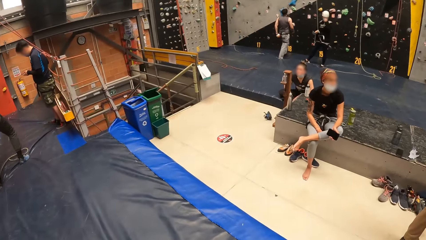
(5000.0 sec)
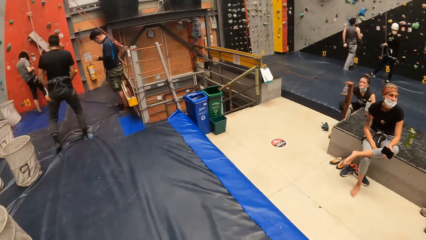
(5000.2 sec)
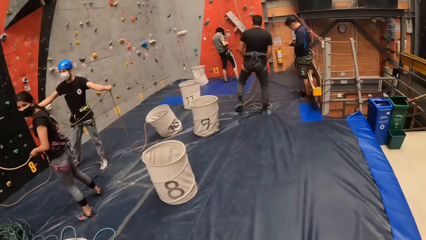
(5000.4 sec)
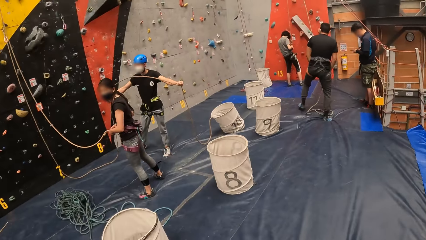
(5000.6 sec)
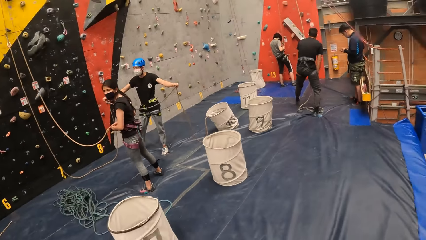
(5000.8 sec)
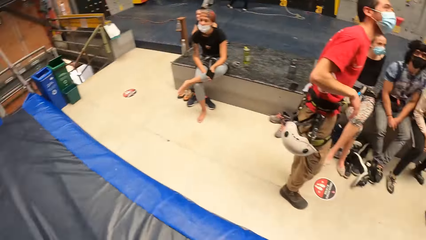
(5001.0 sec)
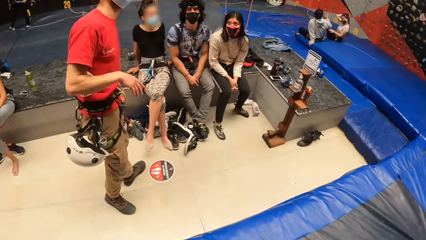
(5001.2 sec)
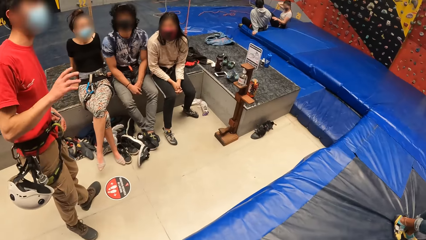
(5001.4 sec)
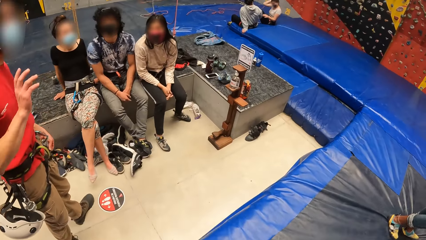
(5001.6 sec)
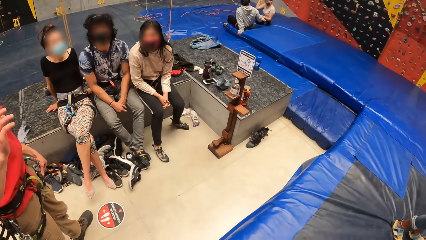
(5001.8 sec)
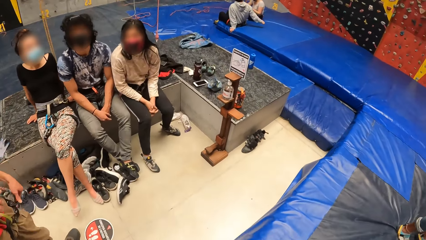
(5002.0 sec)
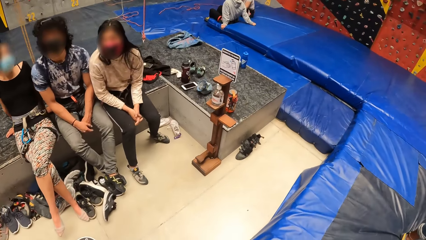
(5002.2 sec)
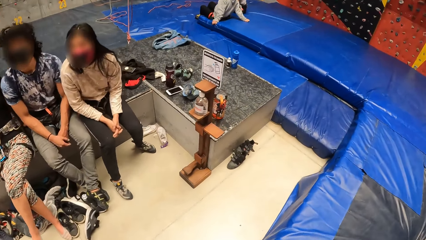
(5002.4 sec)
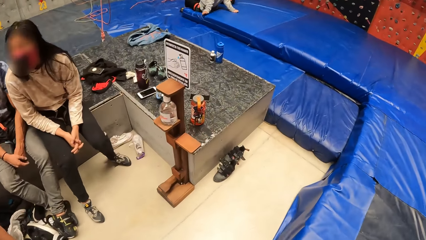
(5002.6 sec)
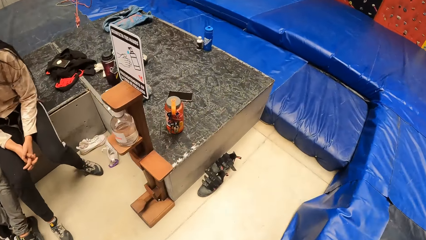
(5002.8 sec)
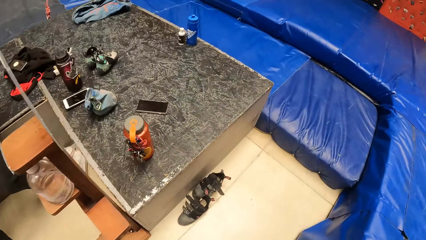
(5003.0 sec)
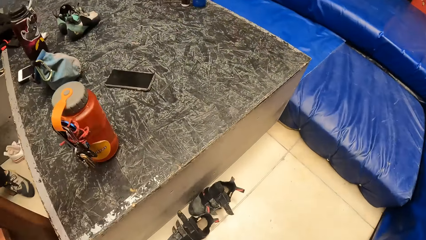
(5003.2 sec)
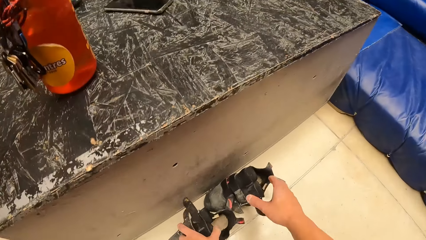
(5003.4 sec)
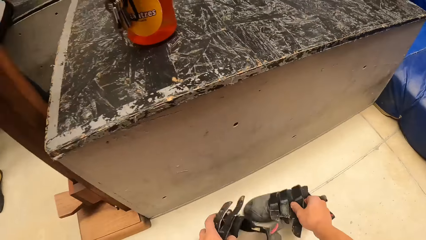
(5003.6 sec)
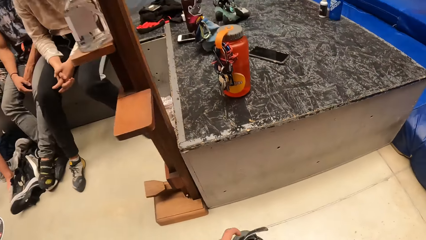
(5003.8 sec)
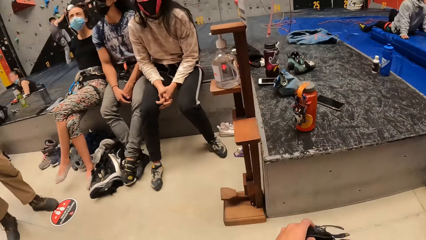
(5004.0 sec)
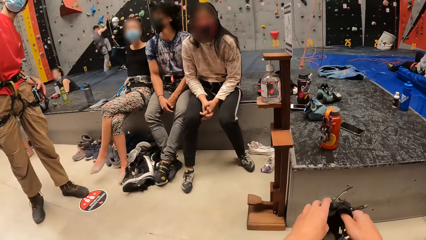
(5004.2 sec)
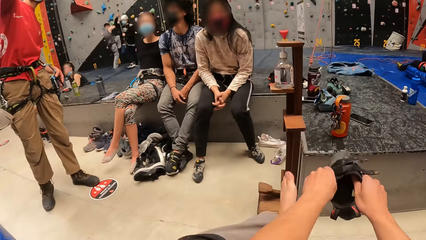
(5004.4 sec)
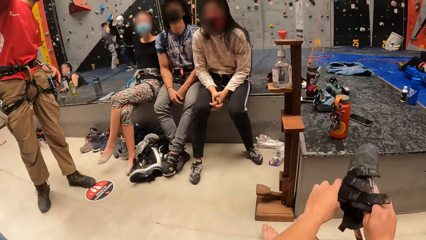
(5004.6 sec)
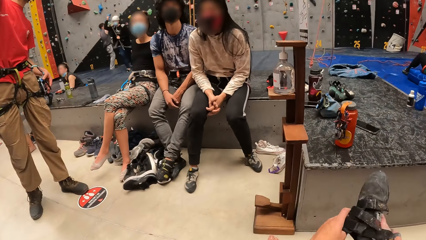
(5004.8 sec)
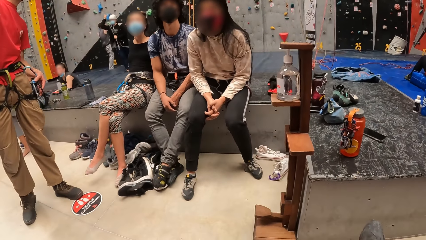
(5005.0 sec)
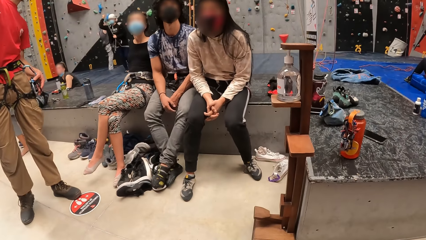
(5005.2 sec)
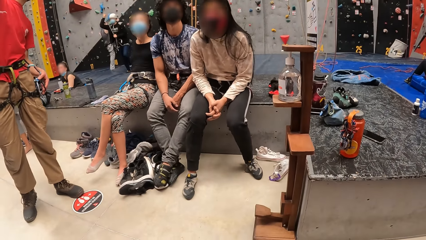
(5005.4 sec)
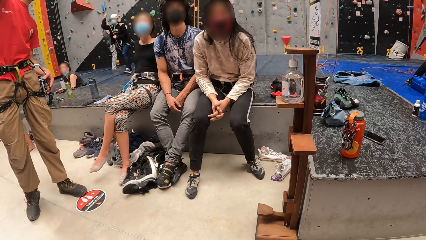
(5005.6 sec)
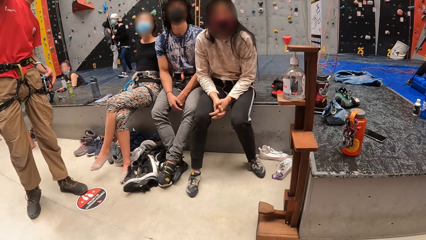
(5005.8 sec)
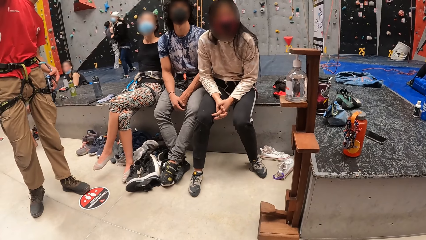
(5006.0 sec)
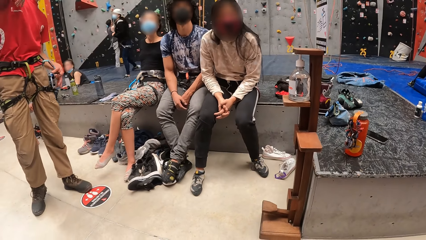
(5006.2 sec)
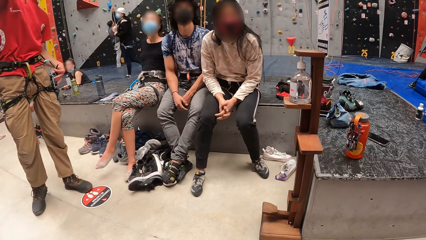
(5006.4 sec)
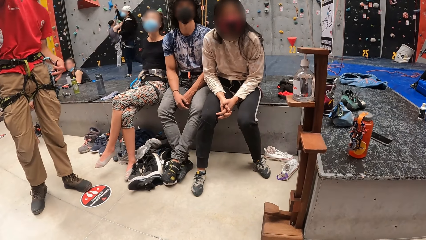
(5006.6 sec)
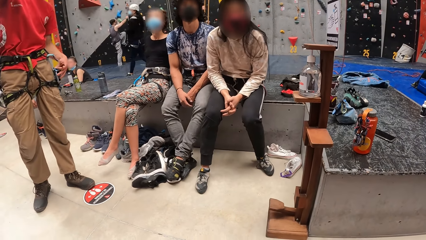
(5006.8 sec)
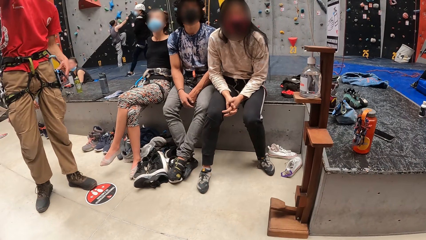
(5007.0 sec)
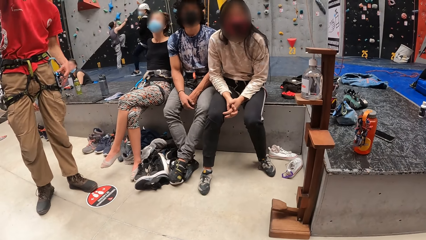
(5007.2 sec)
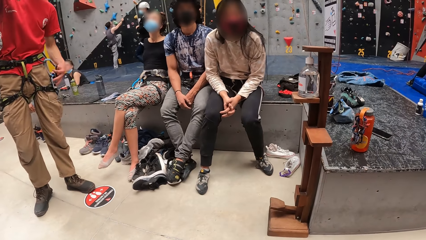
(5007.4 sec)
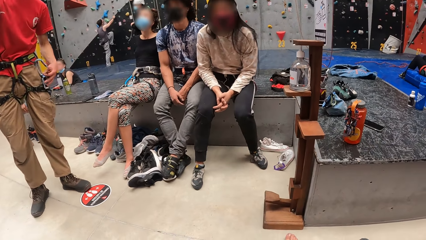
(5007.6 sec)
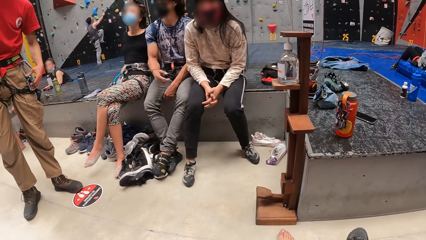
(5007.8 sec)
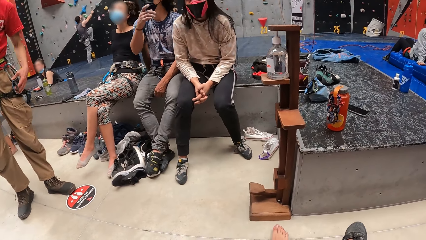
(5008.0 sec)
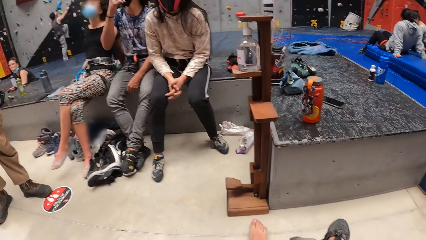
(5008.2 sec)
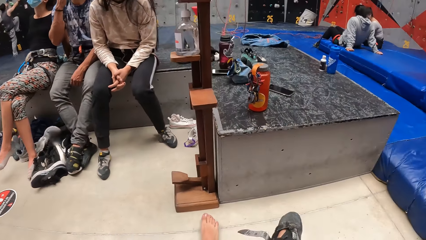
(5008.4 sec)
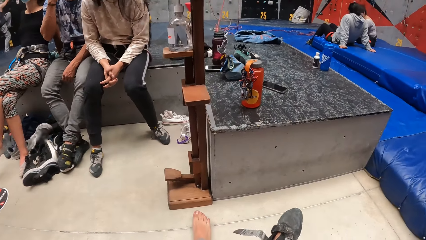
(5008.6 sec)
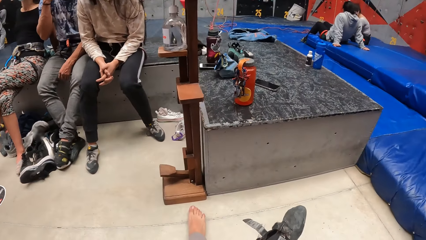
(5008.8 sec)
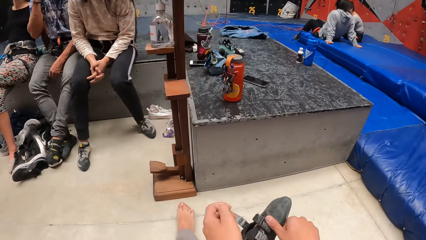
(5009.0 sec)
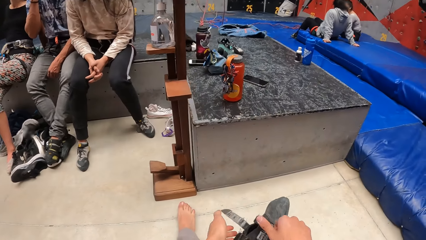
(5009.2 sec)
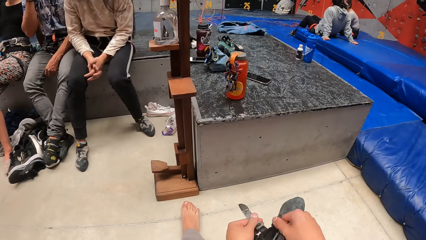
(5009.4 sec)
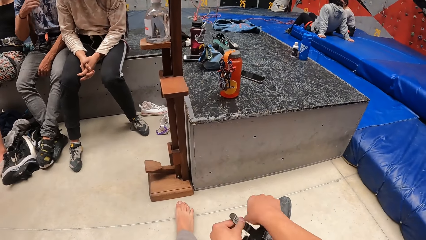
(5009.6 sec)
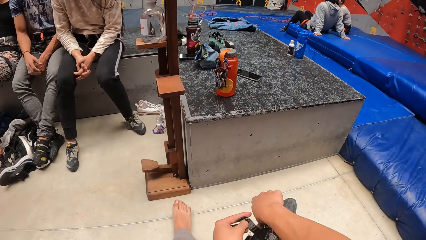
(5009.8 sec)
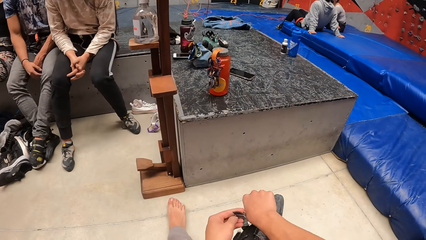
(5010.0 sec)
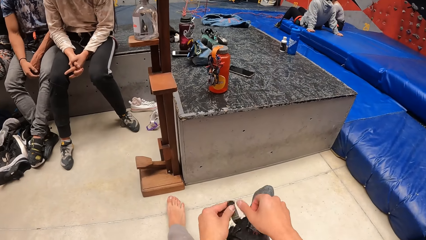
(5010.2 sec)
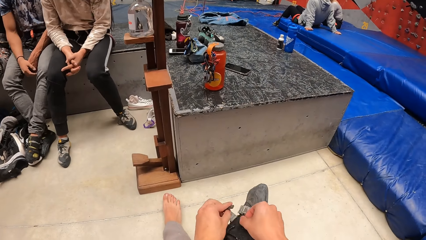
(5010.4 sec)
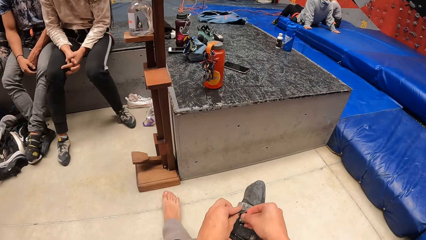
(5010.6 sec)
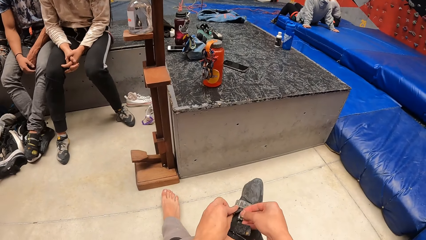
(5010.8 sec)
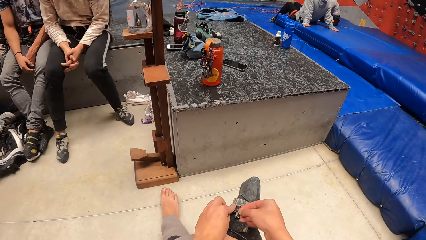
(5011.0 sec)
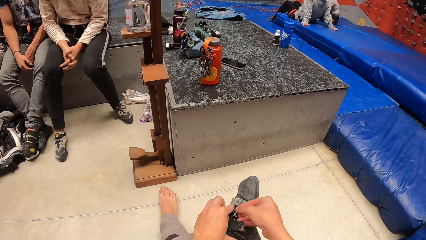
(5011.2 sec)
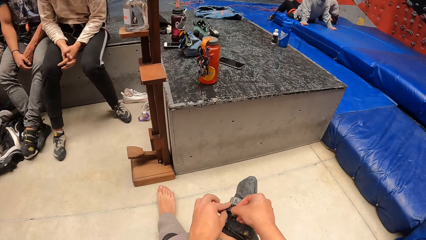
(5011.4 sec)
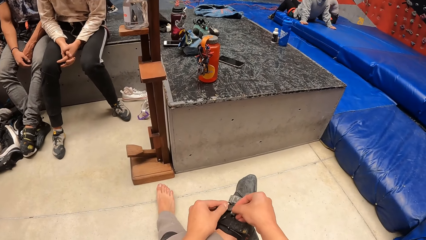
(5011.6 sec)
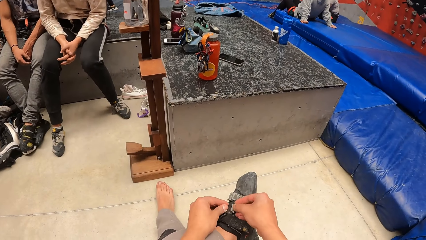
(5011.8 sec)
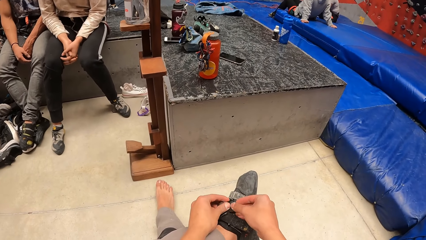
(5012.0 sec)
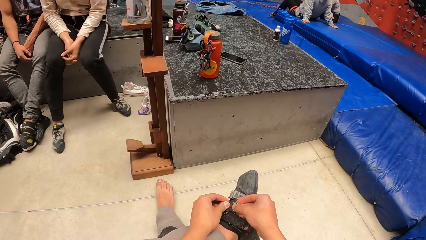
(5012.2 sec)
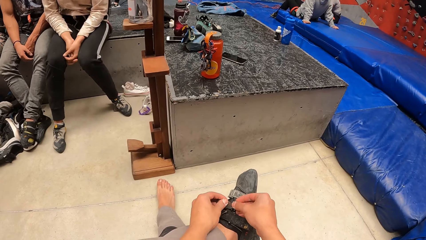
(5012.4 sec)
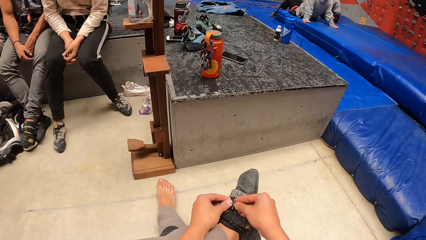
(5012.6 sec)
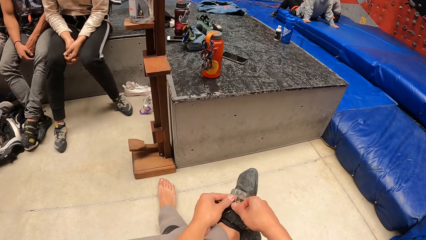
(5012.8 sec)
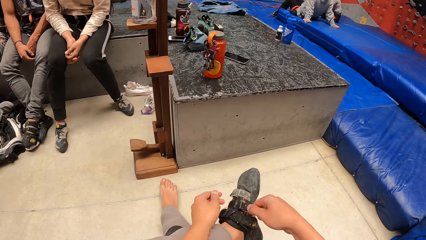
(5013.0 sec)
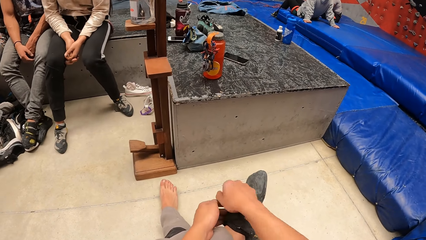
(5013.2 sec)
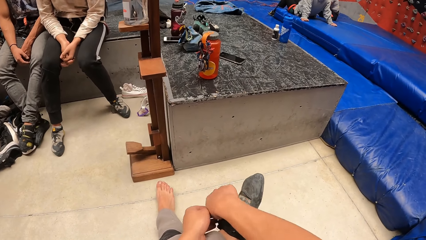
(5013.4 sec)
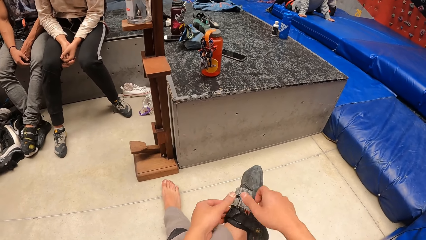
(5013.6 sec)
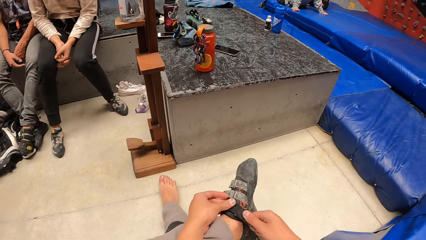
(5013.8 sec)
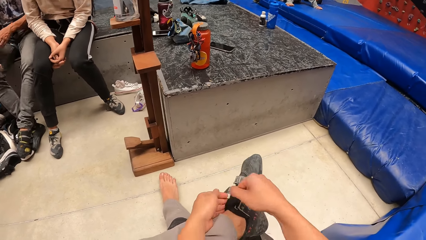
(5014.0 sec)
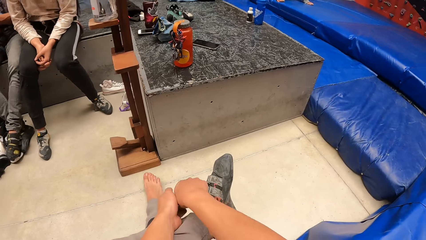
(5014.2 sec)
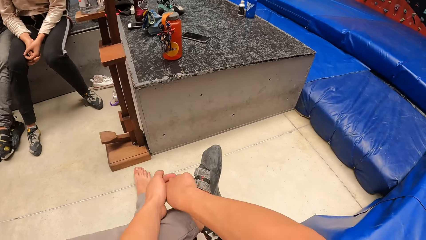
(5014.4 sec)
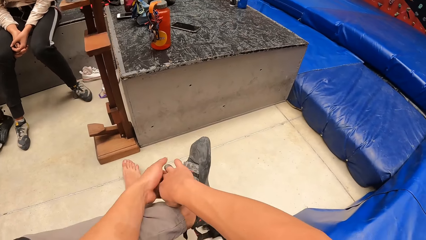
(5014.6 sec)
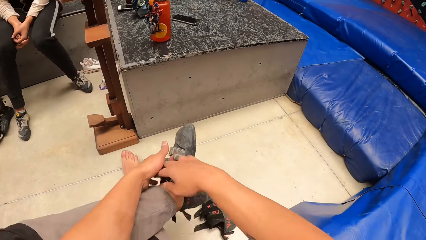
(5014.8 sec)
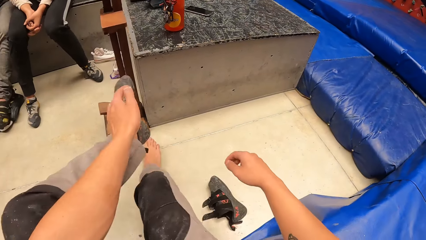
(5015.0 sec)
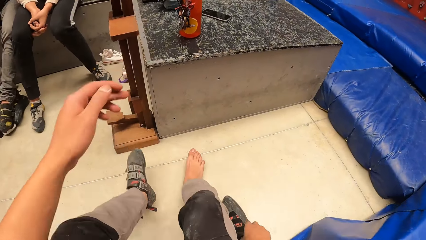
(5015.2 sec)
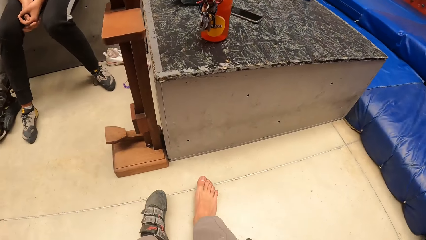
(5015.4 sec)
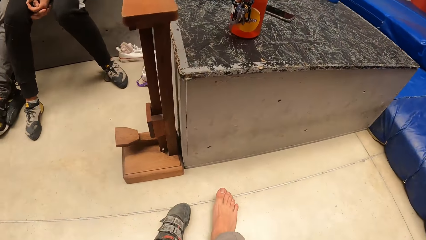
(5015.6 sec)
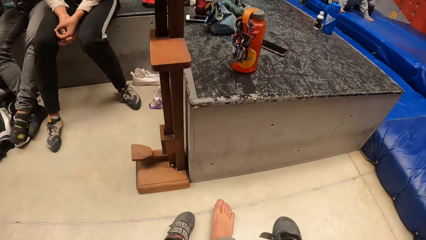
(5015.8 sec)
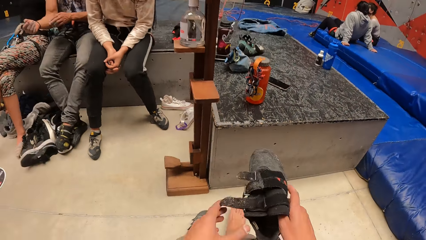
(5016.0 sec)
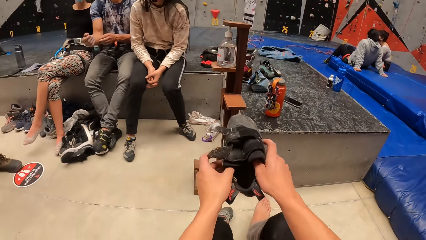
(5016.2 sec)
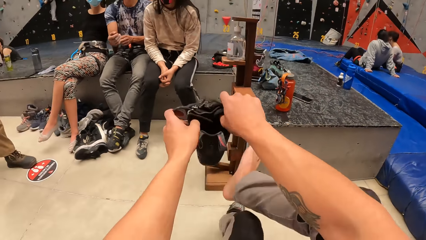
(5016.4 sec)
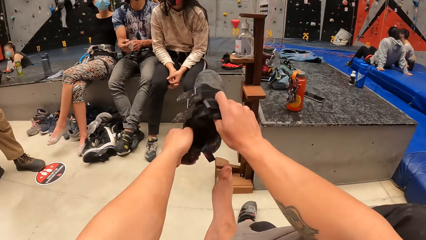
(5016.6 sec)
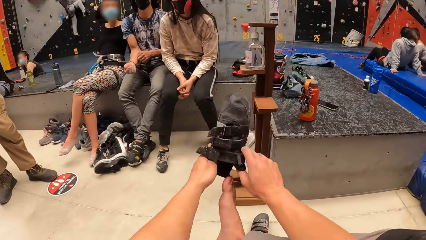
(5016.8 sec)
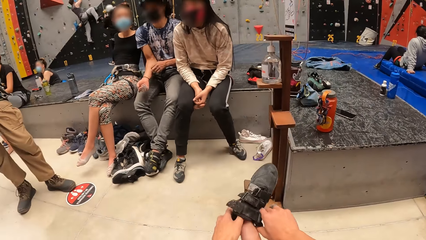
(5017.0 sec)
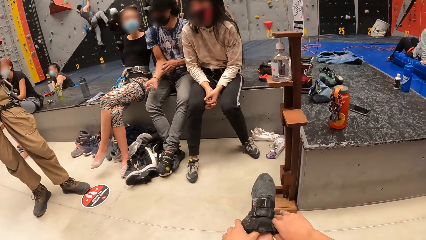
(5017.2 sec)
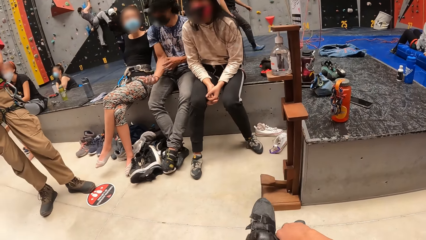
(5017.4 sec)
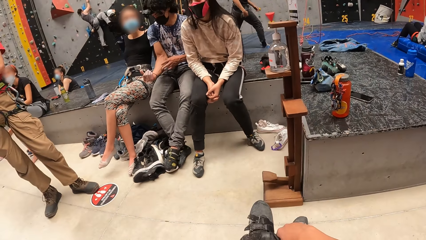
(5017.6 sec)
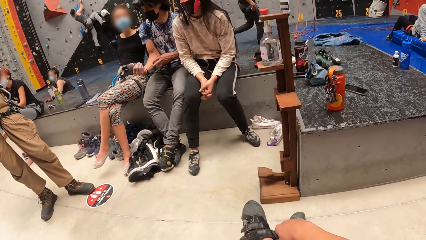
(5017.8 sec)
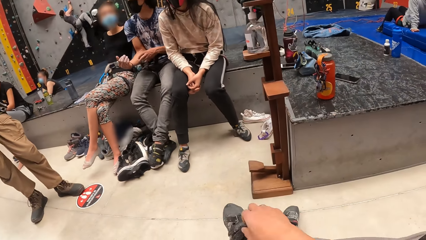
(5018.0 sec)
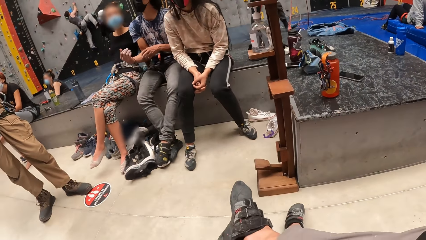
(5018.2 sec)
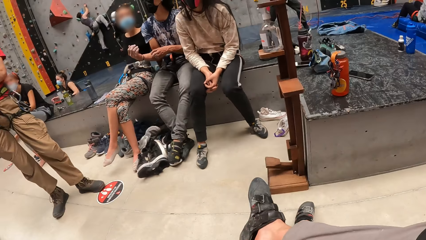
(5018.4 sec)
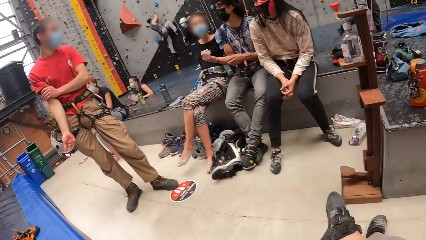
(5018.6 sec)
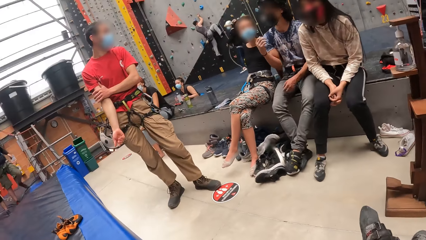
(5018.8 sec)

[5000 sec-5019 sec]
The camera wearer walks towards the shoes. He picks up the shoes. He puts on his shoes. He tightens the shoe. He picks up the shoe. He wears the shoe.
